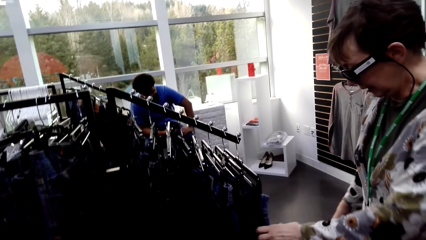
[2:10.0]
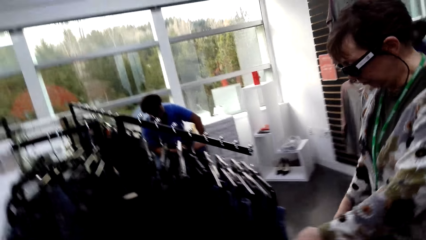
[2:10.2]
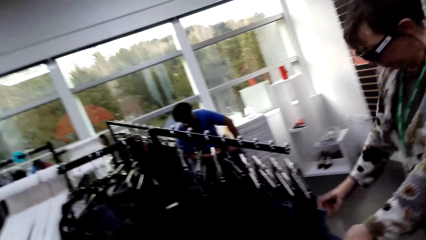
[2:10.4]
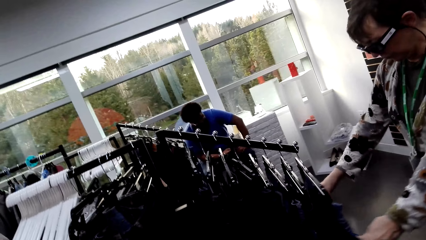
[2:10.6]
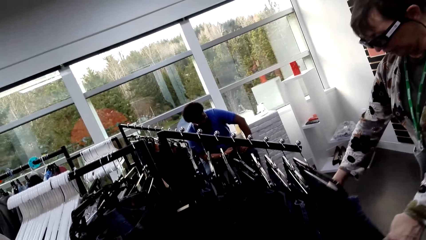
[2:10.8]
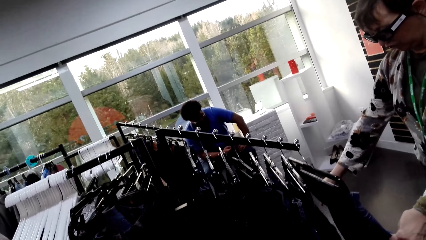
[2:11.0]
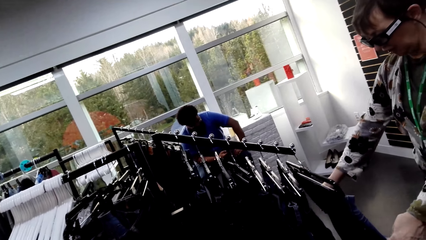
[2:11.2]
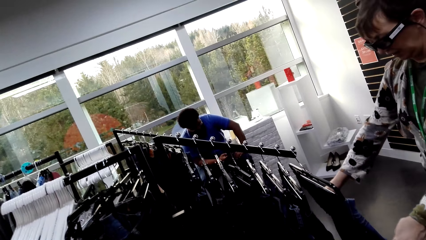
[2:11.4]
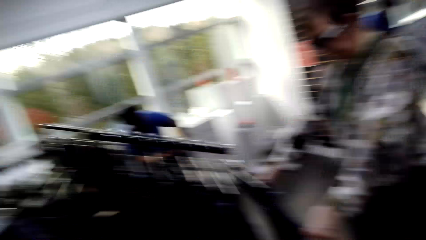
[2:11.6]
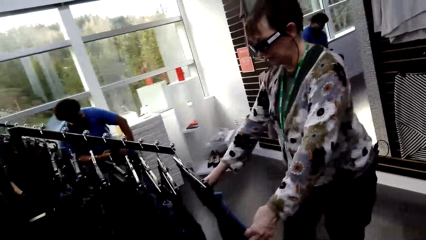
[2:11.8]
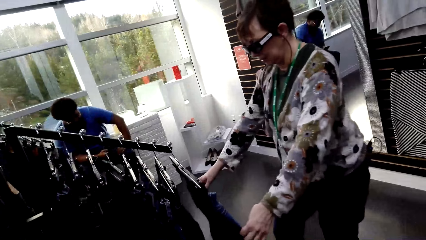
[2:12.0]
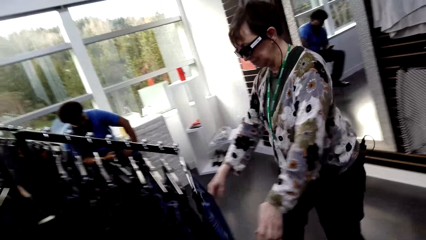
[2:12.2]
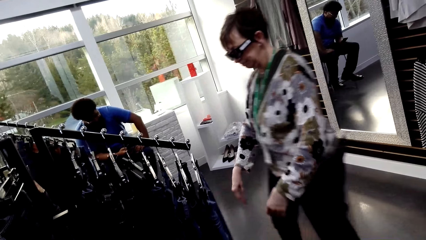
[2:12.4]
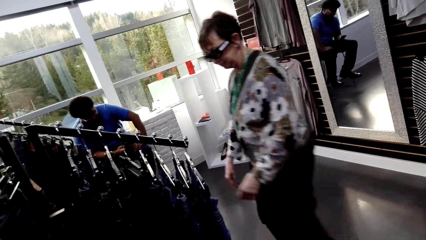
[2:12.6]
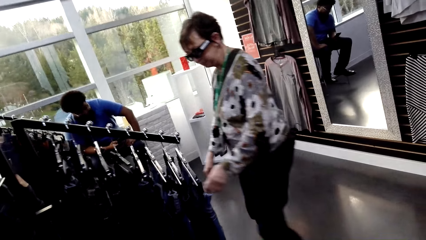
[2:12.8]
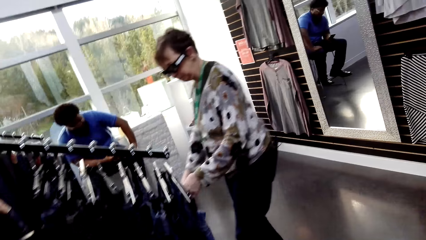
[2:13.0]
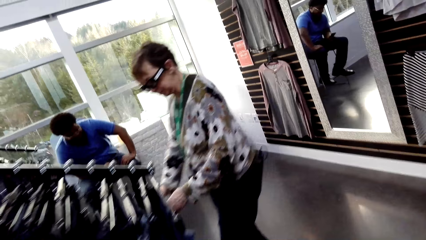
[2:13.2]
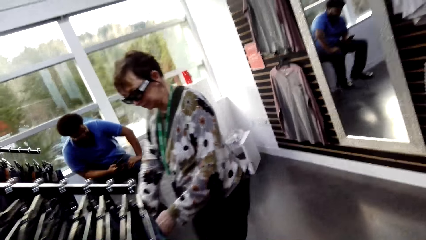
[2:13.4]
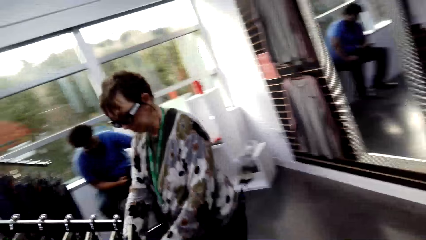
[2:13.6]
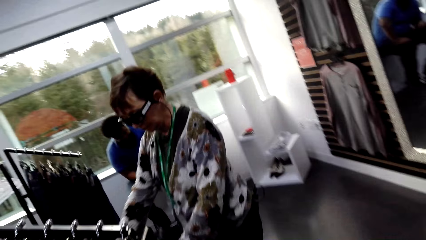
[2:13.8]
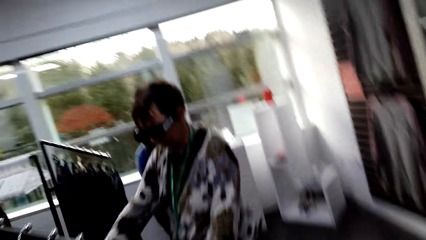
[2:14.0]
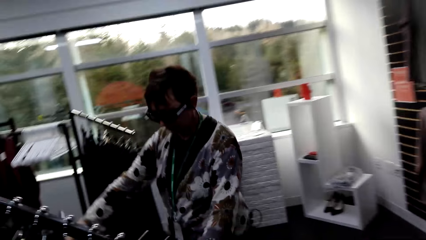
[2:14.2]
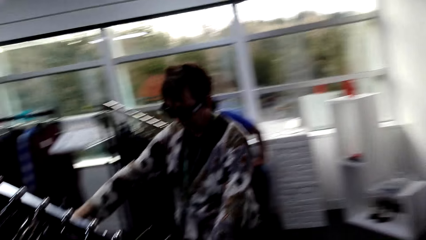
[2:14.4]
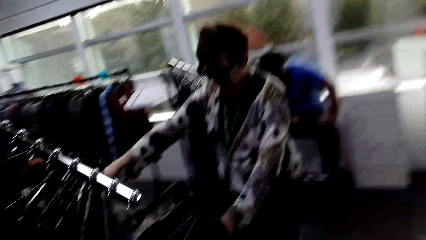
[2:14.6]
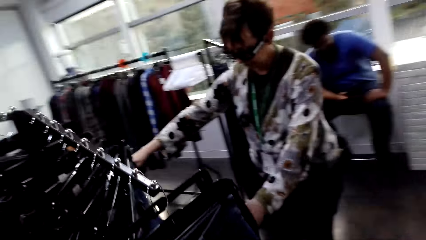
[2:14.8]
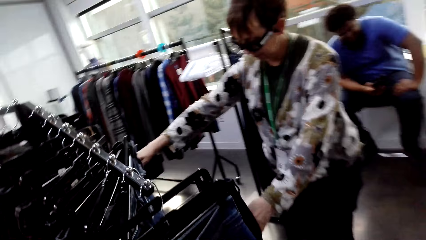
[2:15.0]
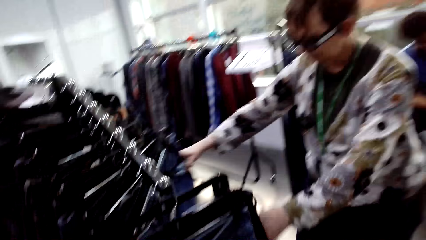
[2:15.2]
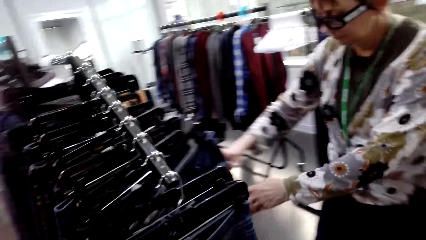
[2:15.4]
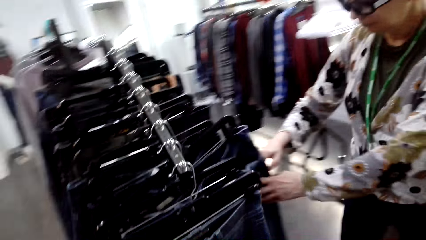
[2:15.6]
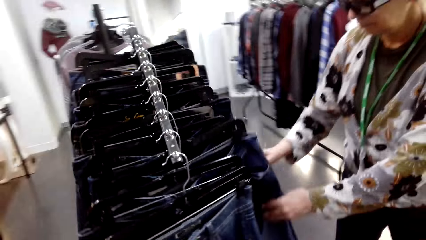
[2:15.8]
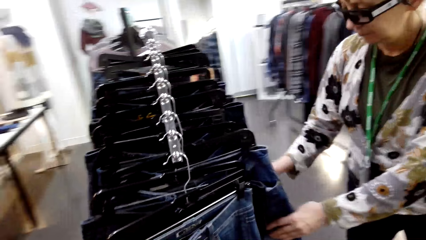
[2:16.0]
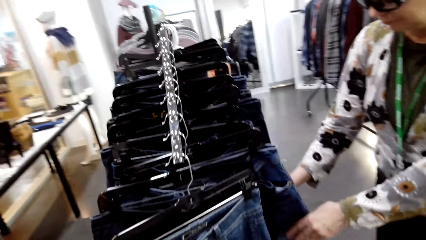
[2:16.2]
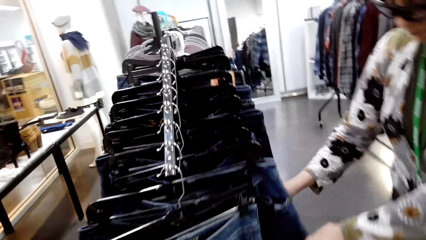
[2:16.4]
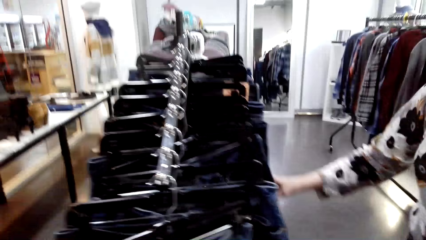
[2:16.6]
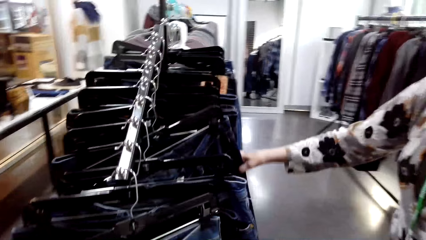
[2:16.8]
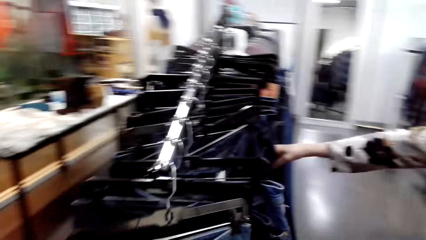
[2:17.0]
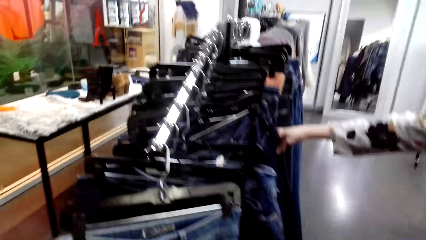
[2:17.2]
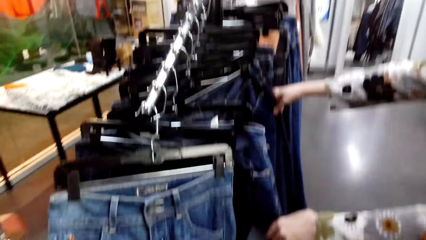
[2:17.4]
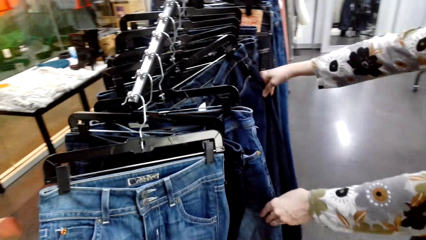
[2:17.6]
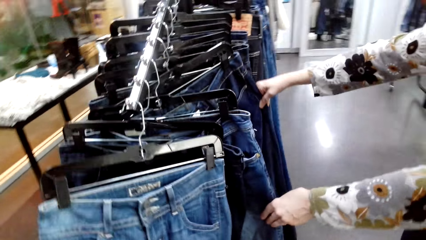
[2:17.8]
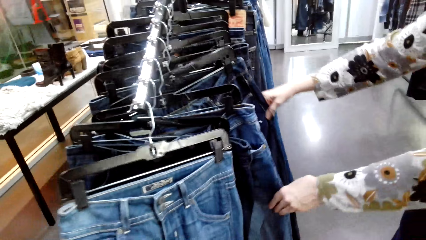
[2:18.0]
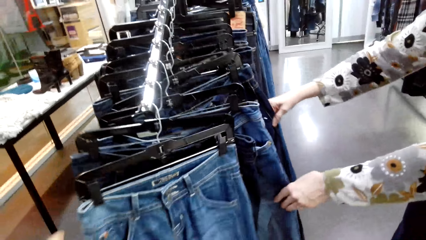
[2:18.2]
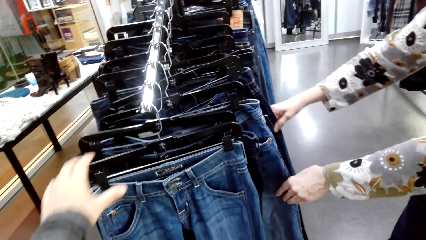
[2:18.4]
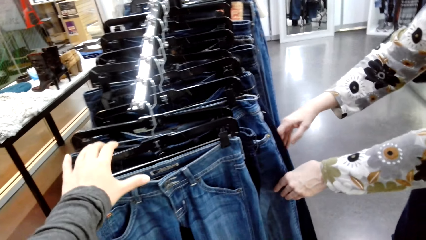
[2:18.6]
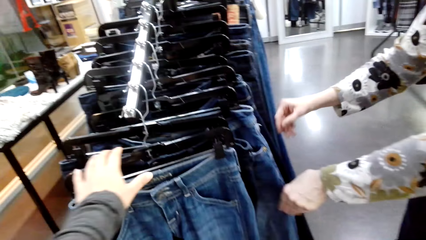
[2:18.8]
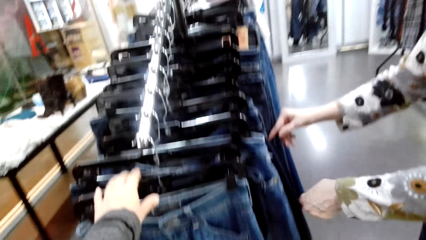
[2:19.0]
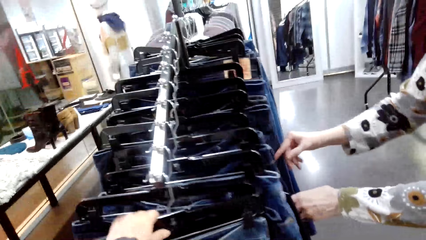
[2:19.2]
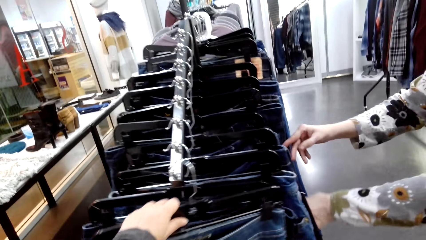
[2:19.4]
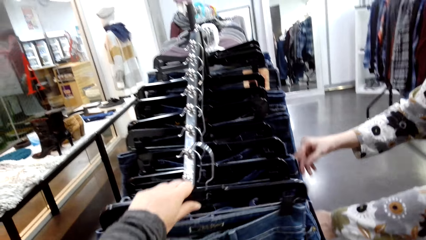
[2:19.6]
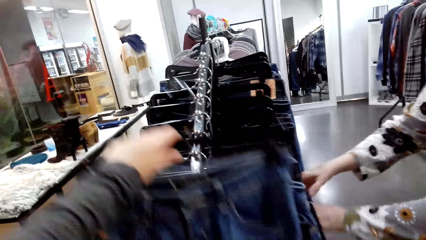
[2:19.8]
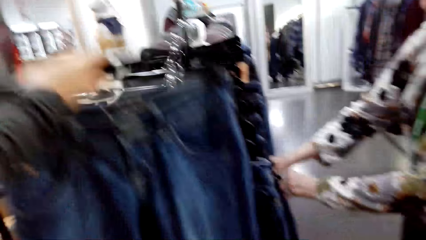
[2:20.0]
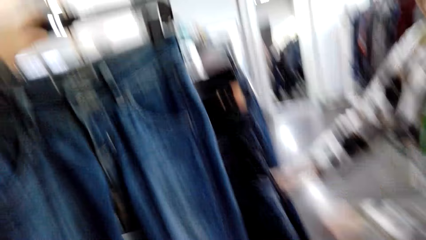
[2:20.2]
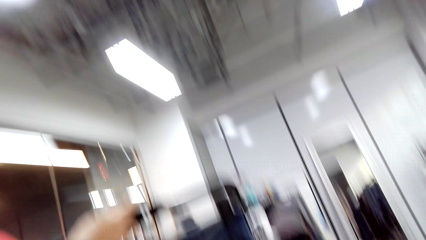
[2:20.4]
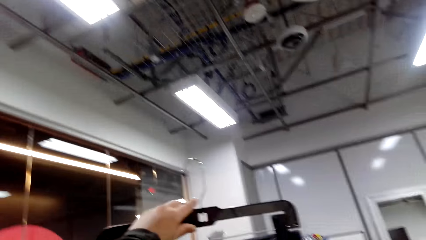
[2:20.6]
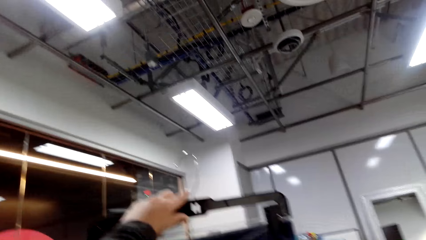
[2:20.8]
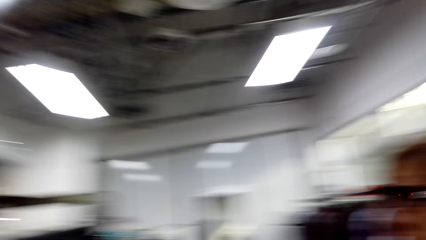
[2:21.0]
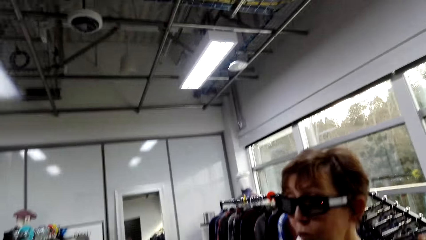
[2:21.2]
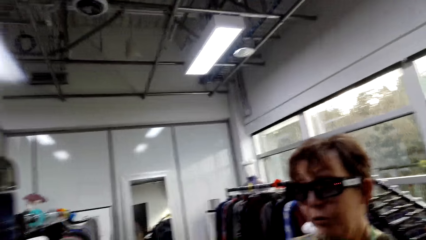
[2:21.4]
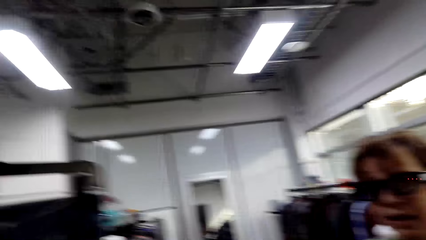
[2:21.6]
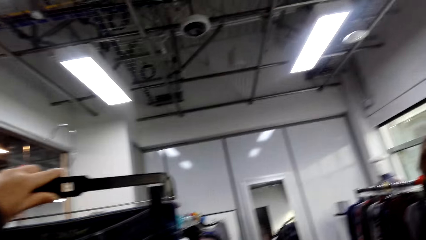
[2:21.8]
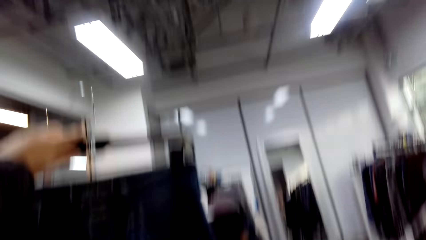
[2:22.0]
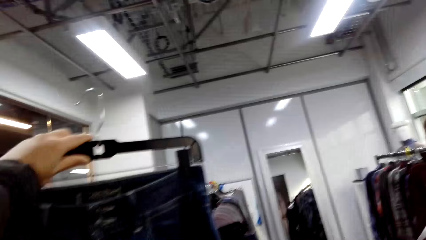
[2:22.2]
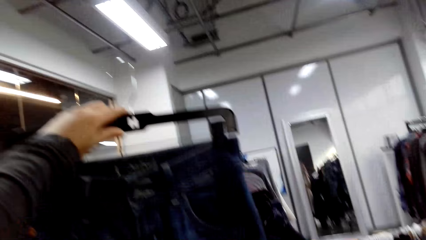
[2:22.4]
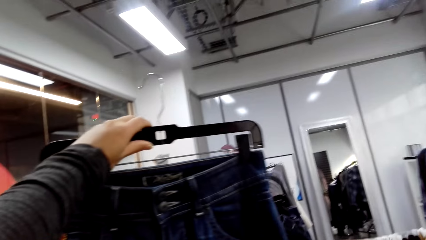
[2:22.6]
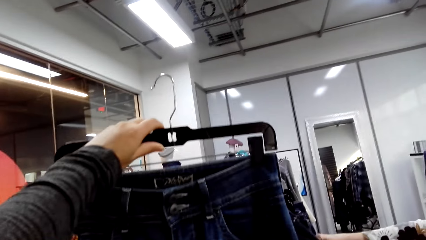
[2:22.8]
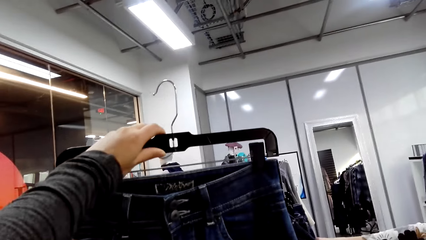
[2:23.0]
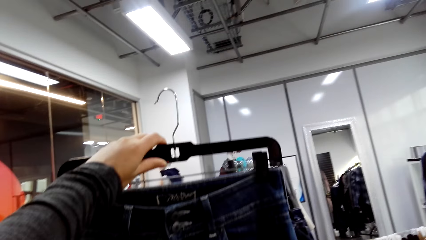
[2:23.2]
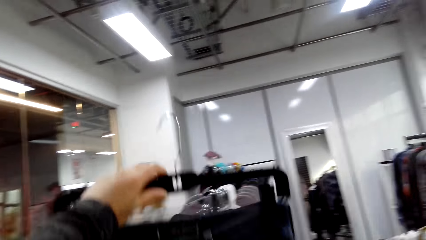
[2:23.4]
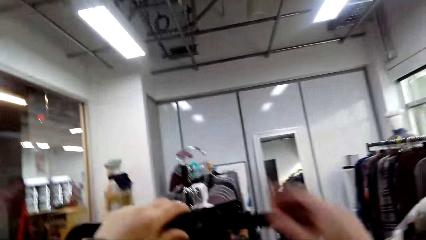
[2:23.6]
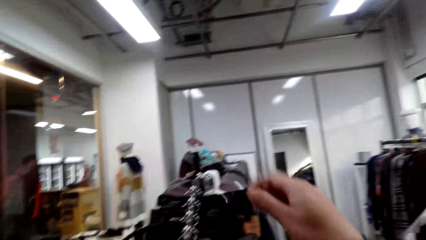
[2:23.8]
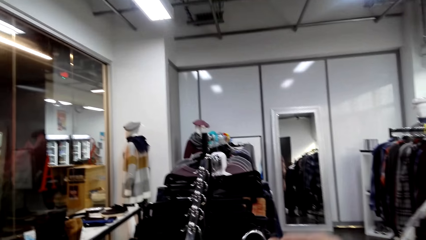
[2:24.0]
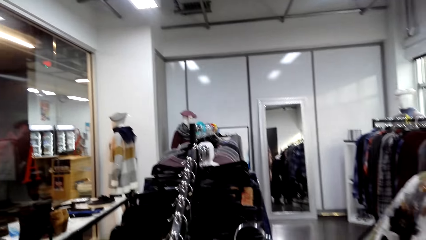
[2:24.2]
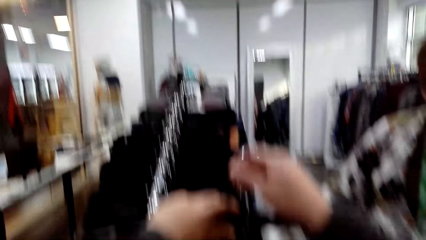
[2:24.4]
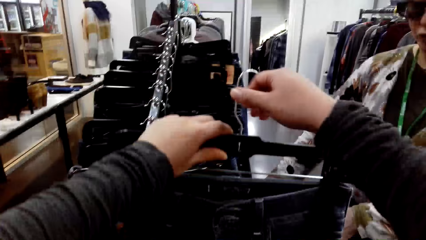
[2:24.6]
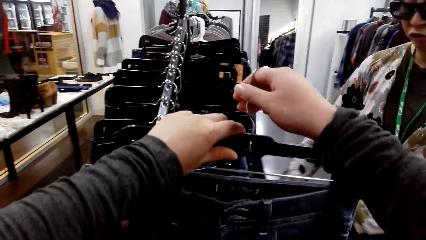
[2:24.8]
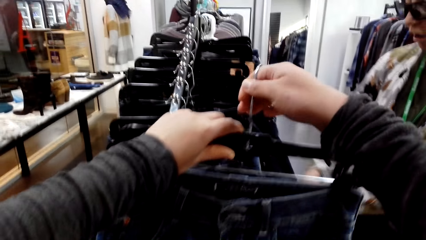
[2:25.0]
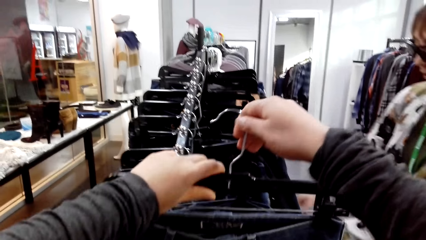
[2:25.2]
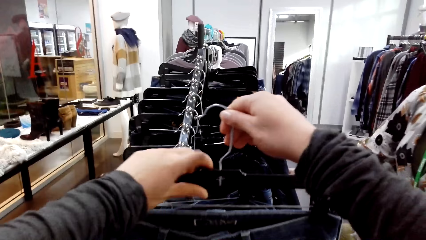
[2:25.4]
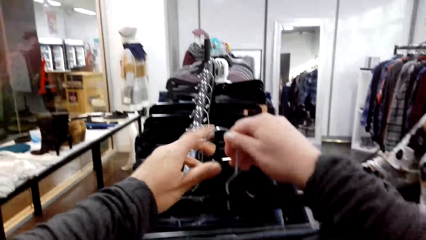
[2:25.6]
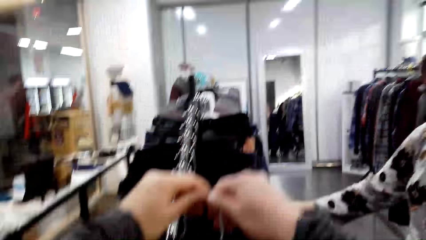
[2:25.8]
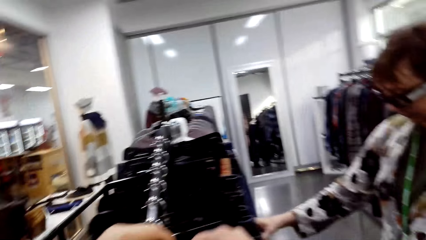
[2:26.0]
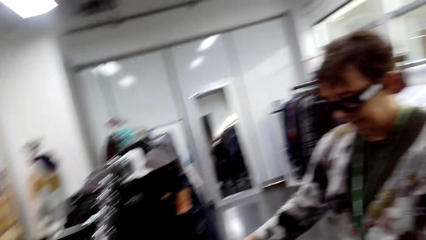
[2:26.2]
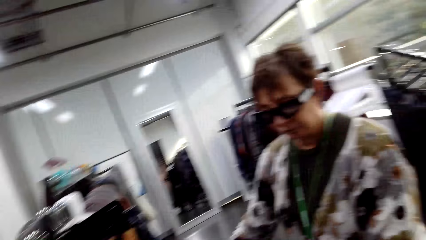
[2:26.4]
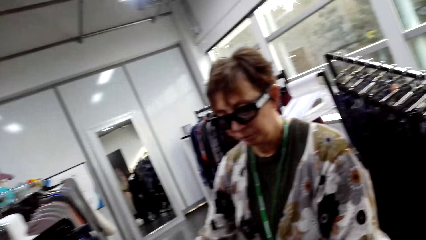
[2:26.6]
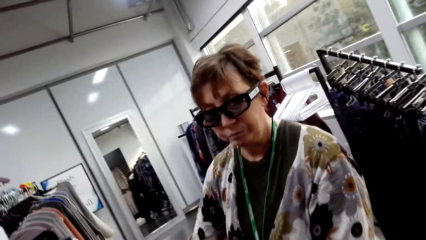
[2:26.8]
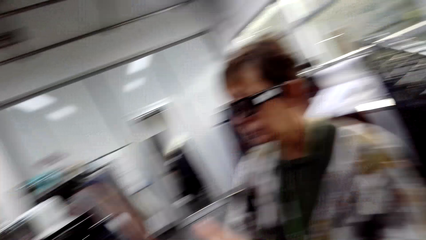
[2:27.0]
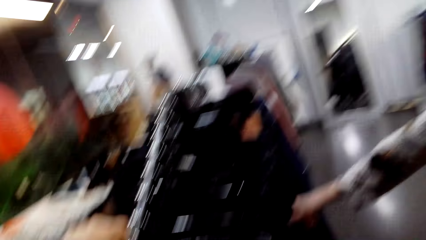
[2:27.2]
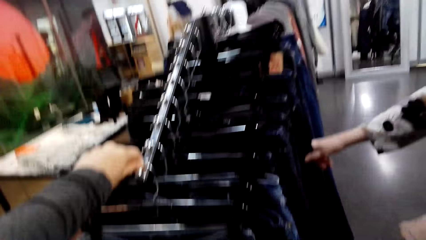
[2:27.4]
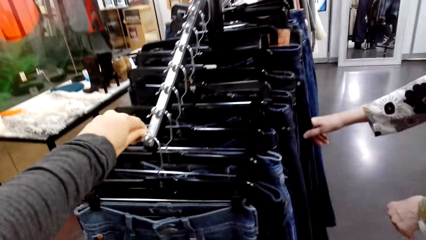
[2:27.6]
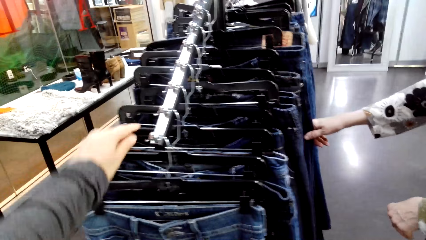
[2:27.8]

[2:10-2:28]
A lady holds apparel and touches apparel. The camera wearer picks up a pant and looks at the jeans. They hold a hanger. They hold the hanger again.
